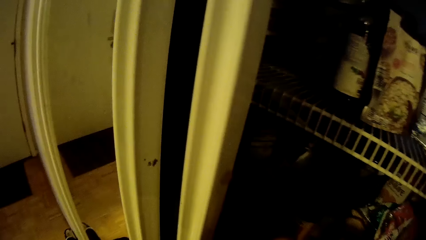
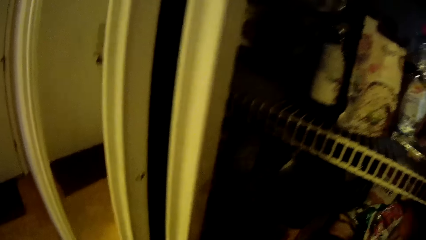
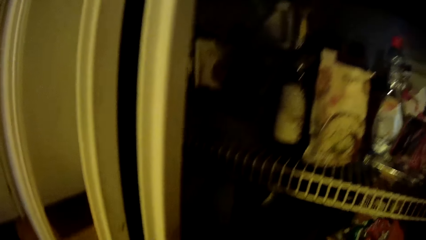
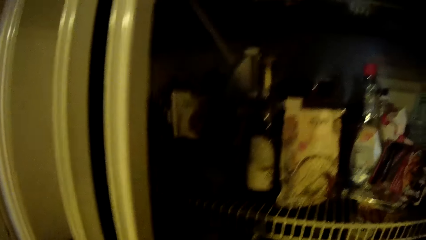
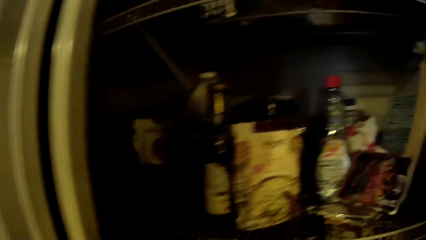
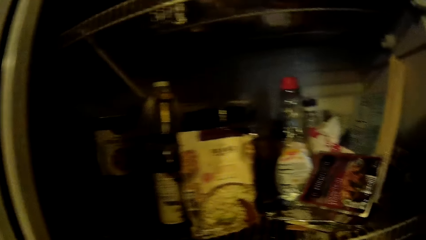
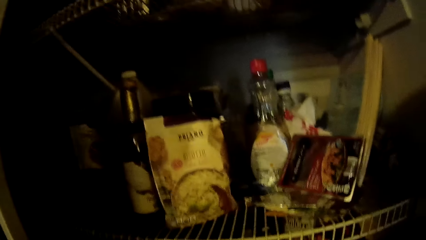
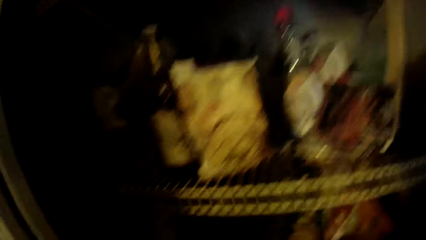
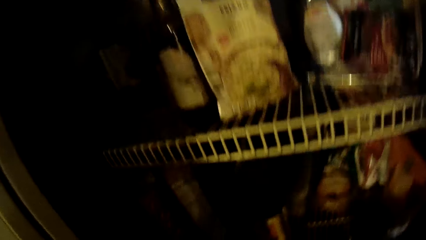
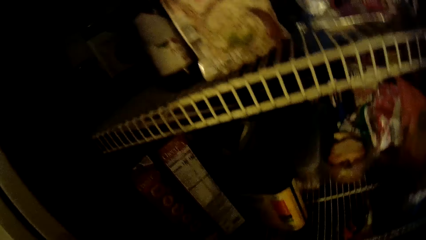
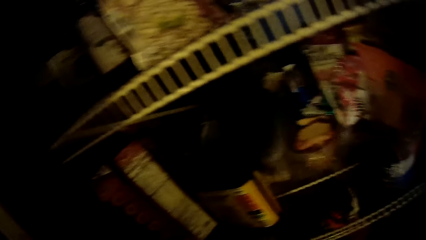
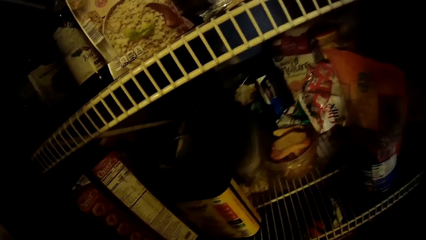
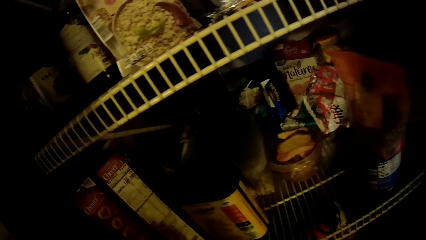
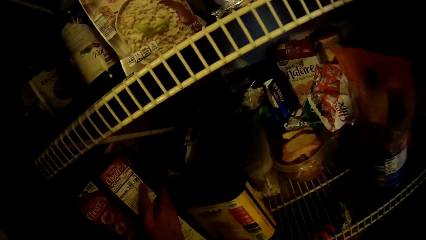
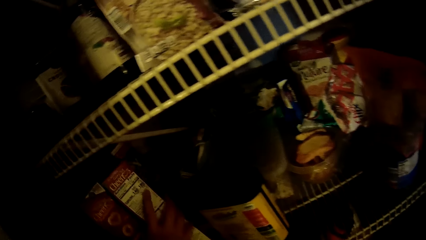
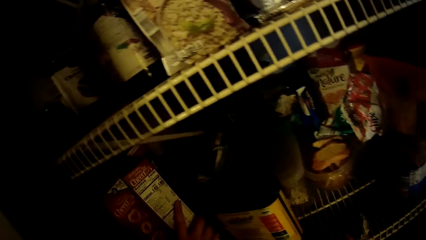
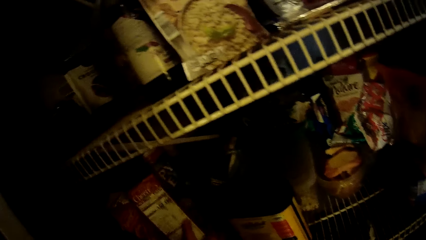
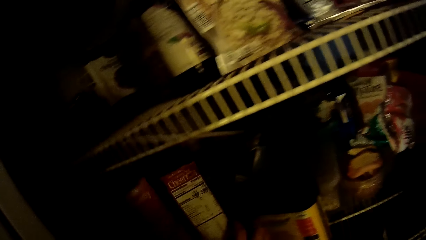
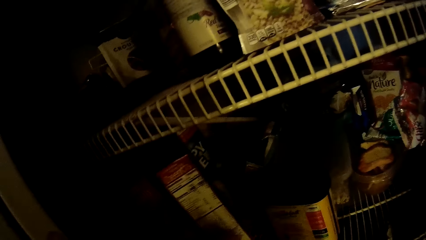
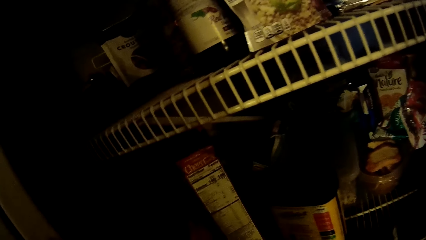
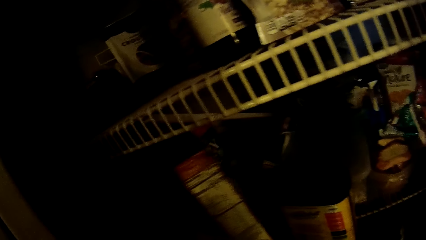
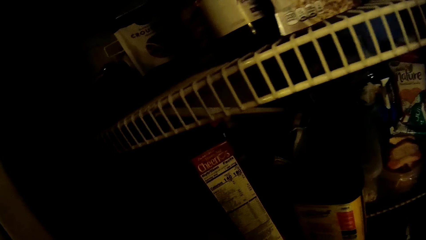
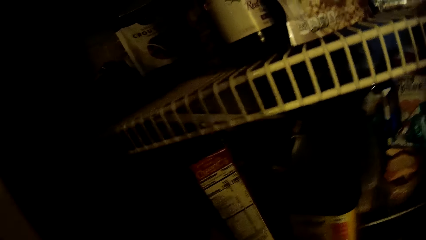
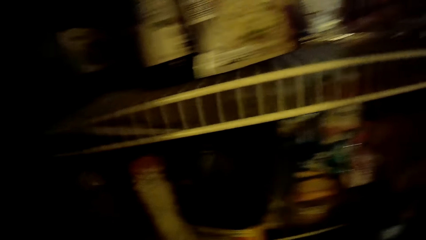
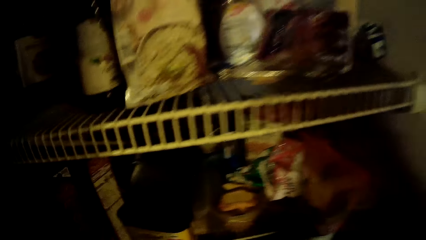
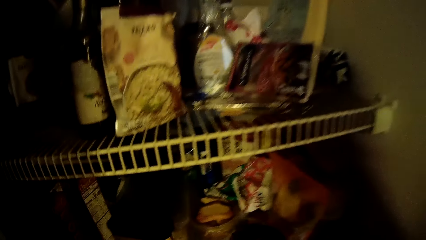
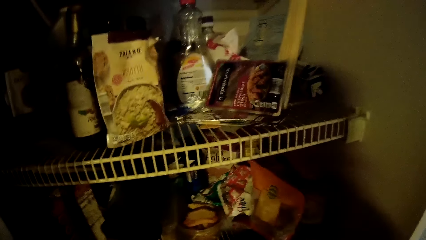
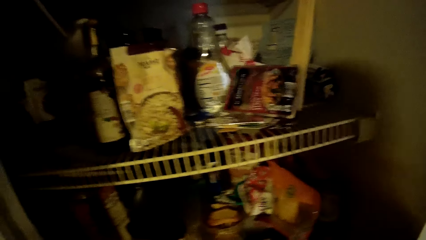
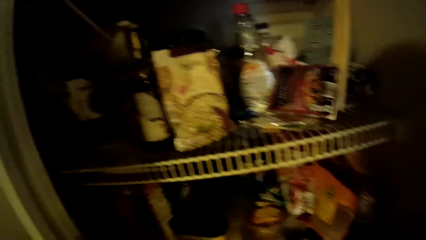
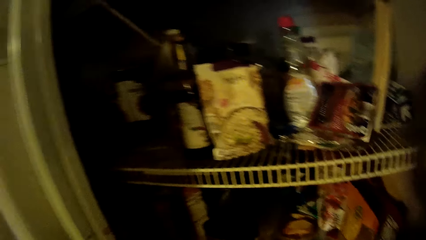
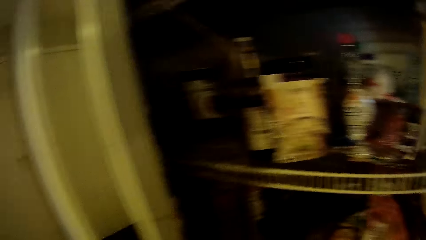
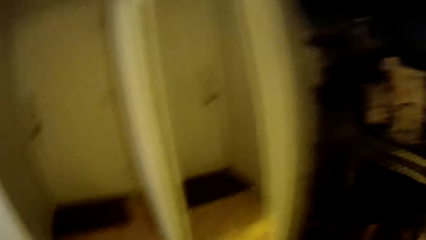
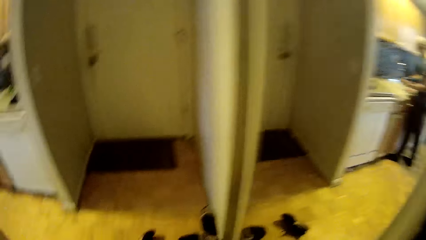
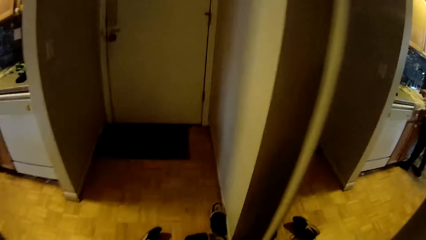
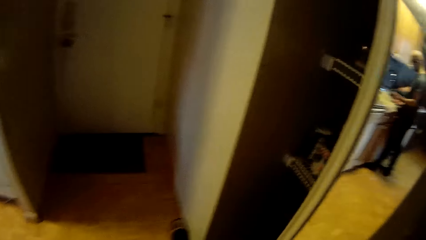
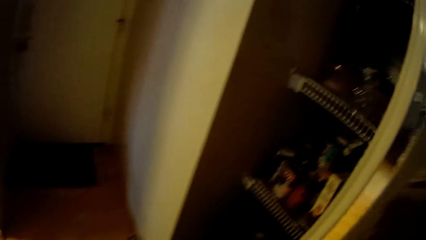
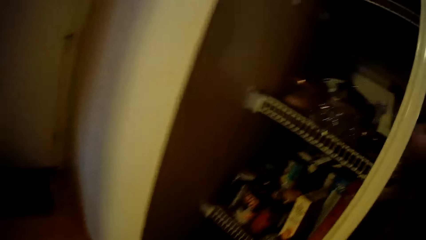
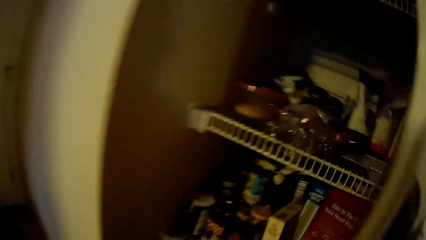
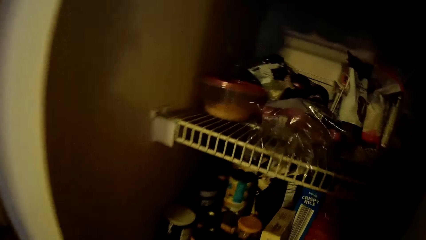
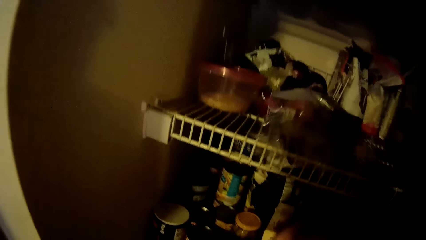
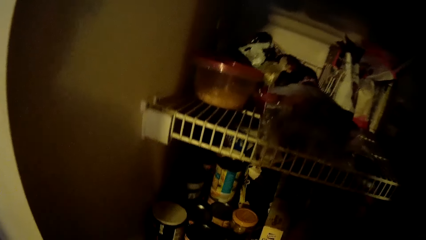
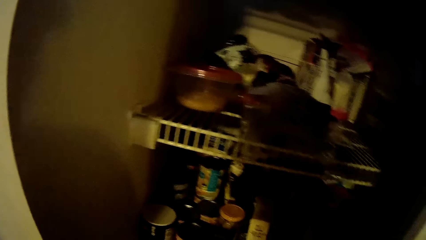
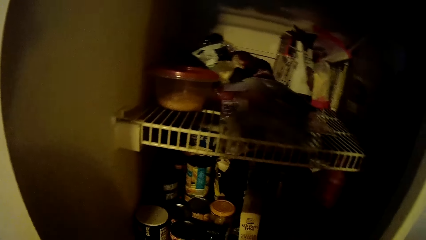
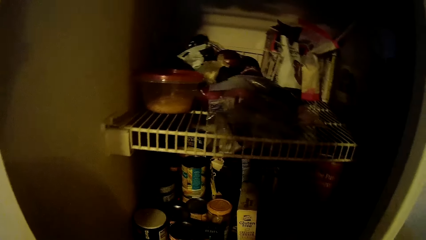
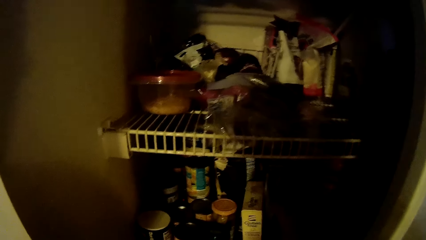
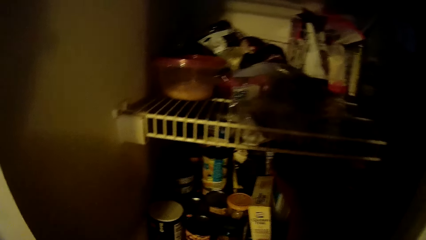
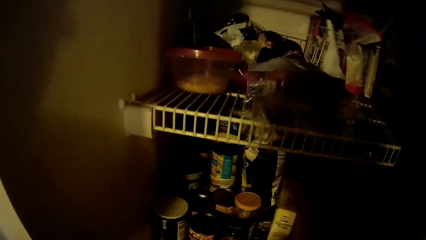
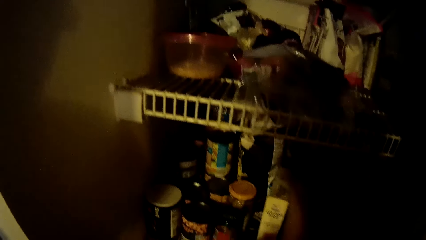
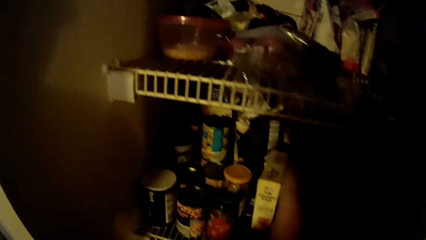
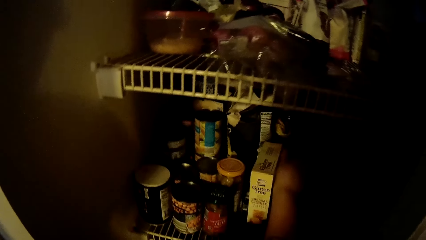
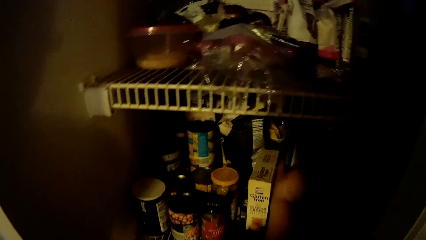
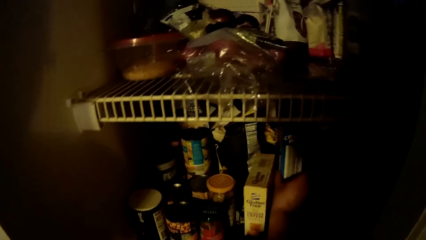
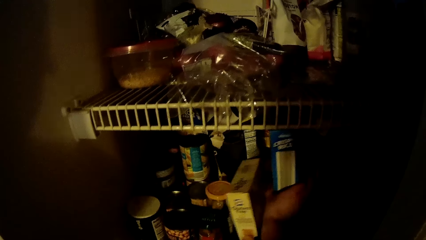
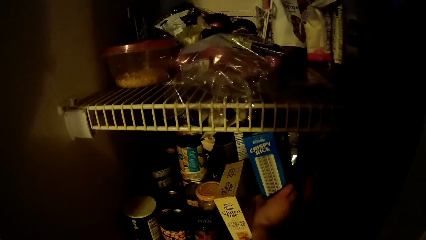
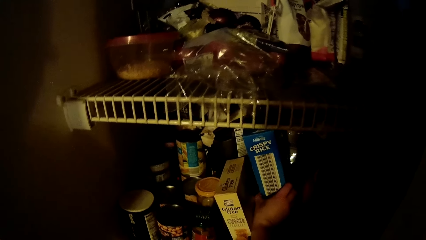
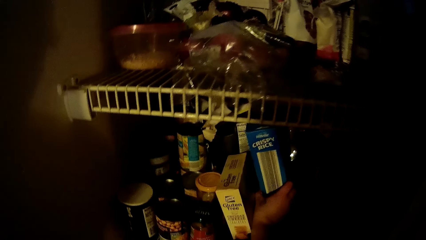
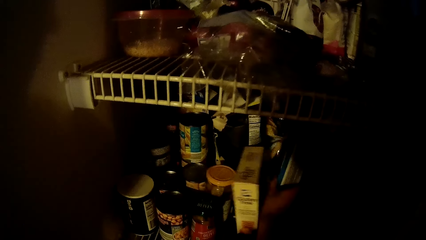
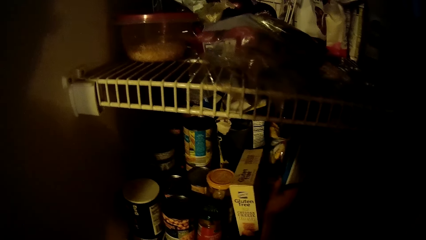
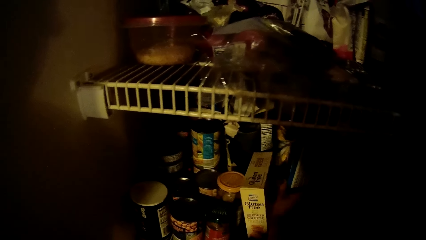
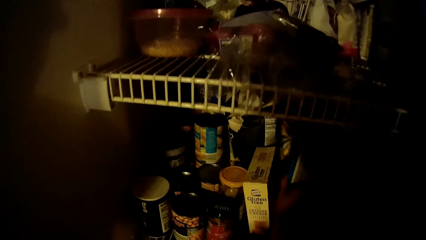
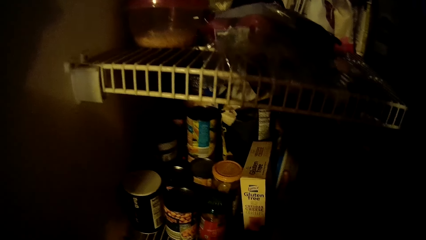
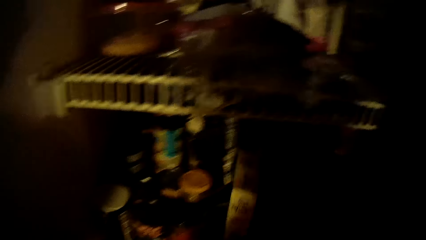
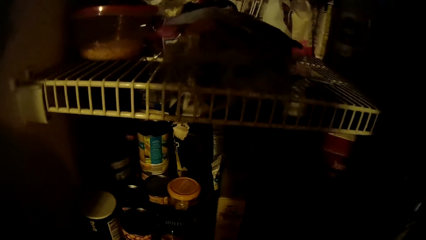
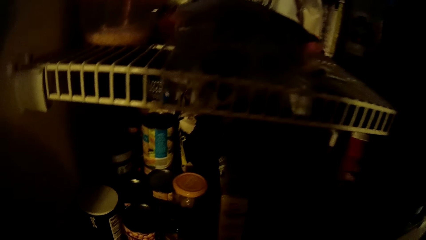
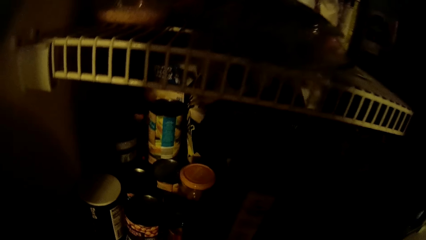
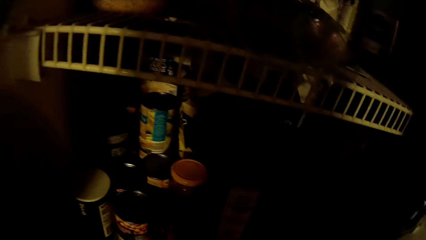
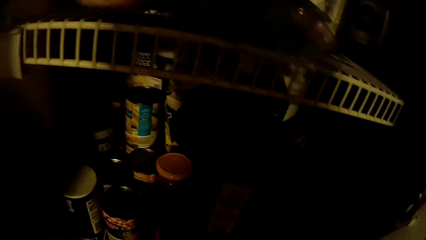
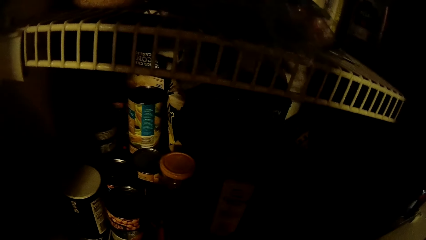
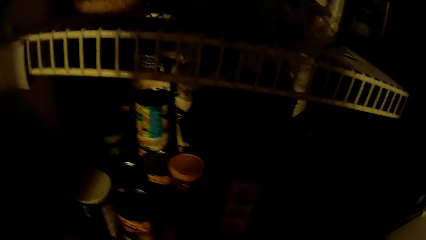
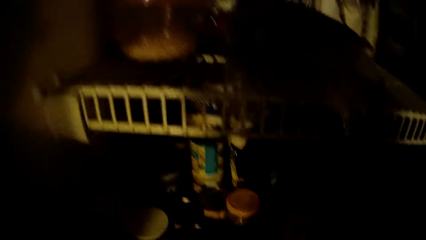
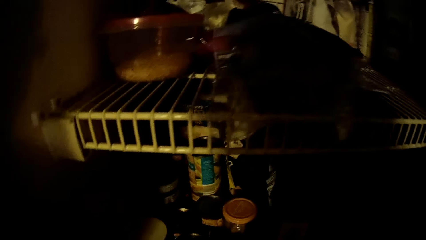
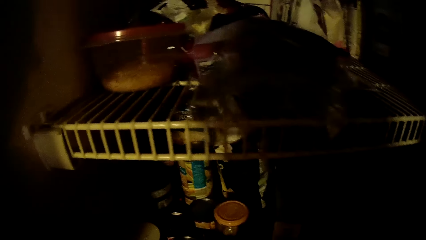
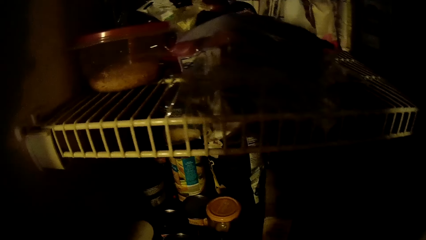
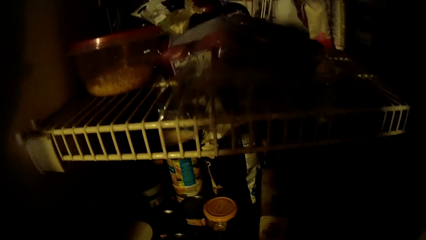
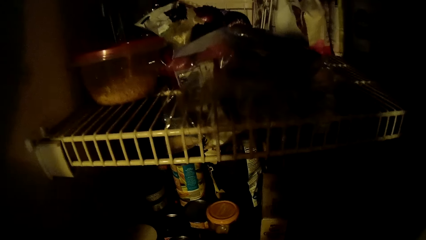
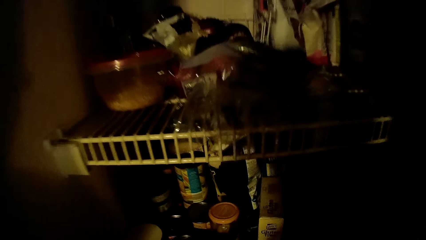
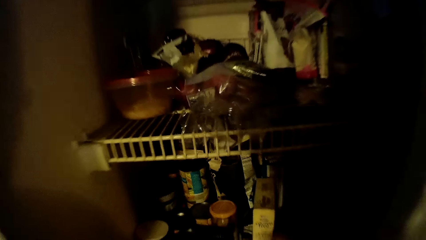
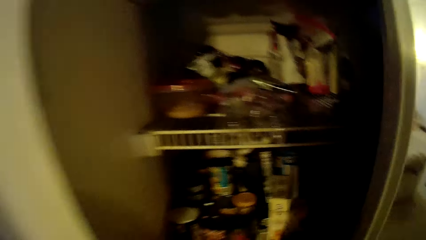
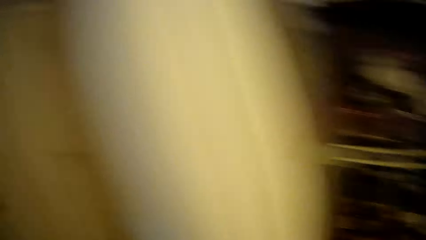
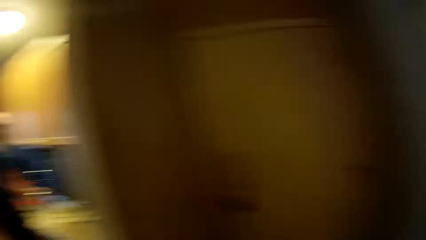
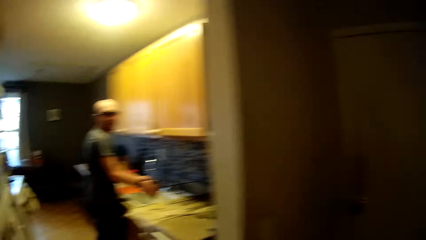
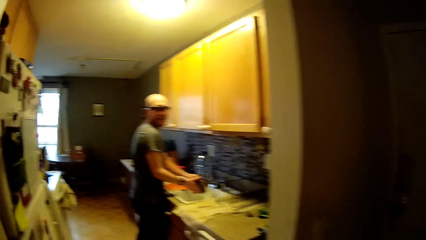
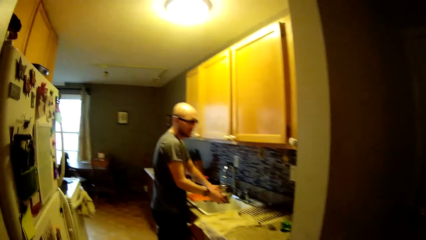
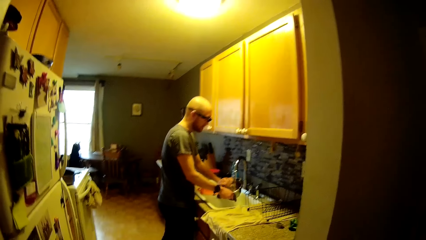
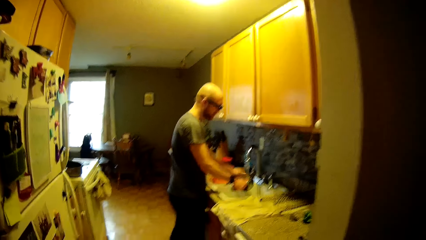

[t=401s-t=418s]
The camera wearer adjusts cartons in the shelf with her right hand. She slides a sliding door of a shelf with her right hand. She adjusts the cartons in the shelf with her right hand. A man washes a container in a sink with a sponge in his right hand.
